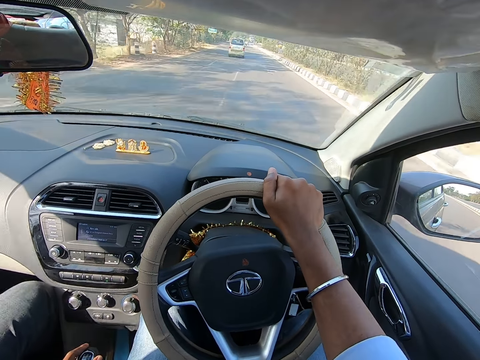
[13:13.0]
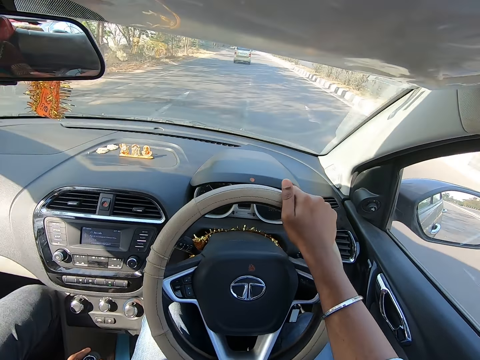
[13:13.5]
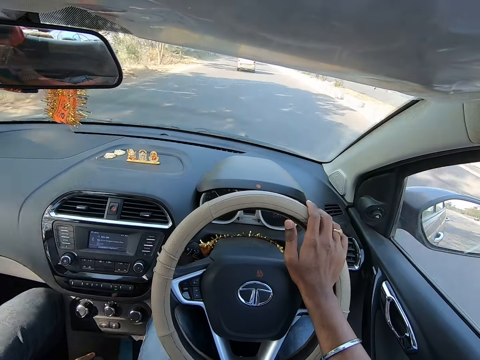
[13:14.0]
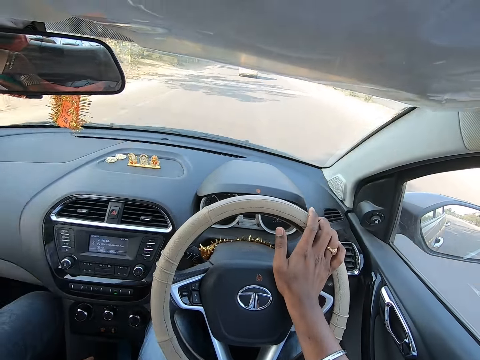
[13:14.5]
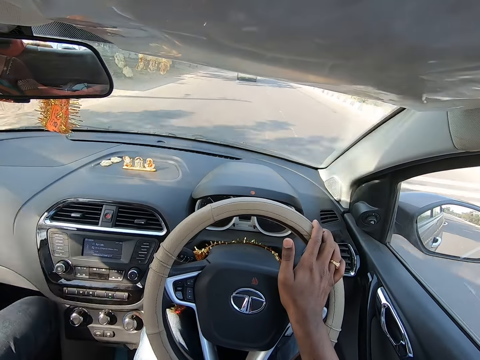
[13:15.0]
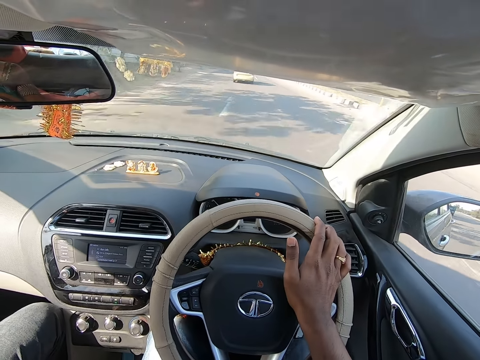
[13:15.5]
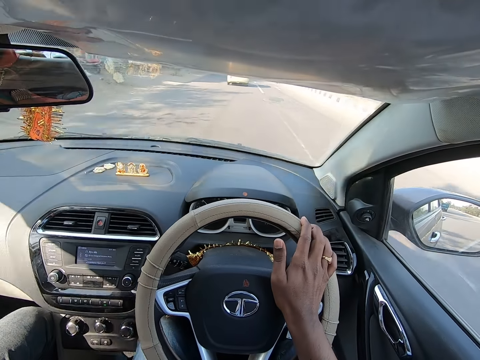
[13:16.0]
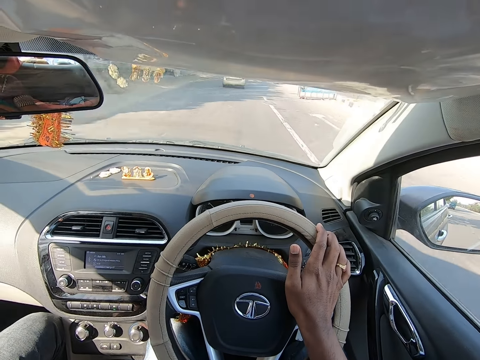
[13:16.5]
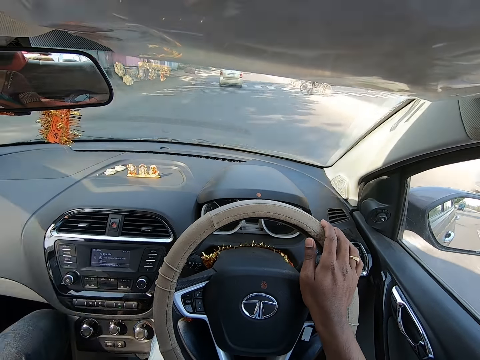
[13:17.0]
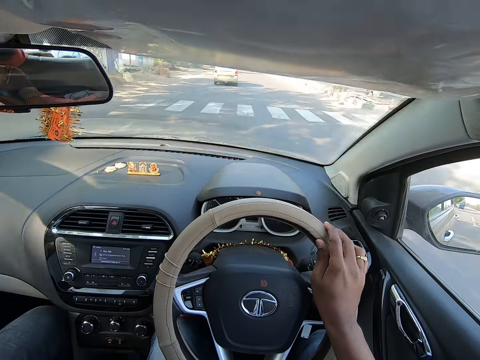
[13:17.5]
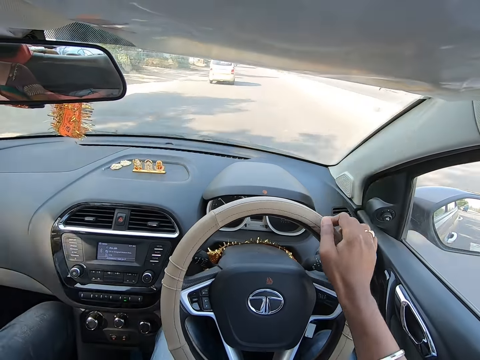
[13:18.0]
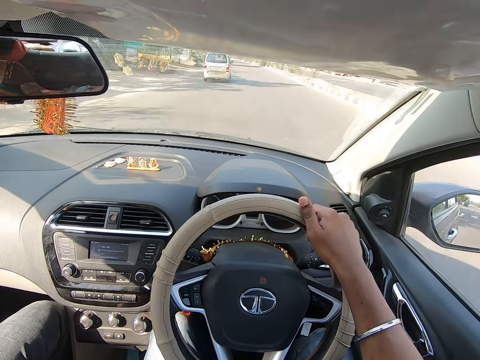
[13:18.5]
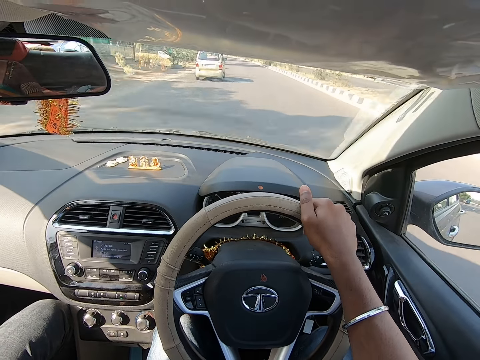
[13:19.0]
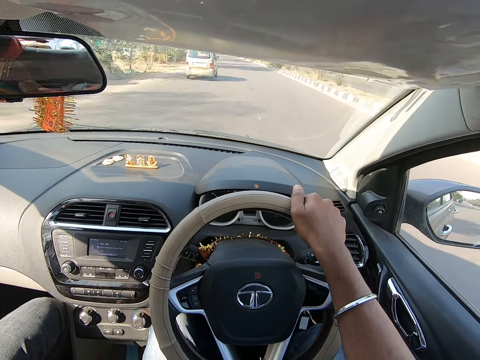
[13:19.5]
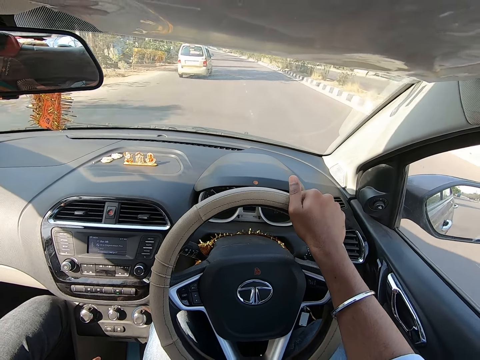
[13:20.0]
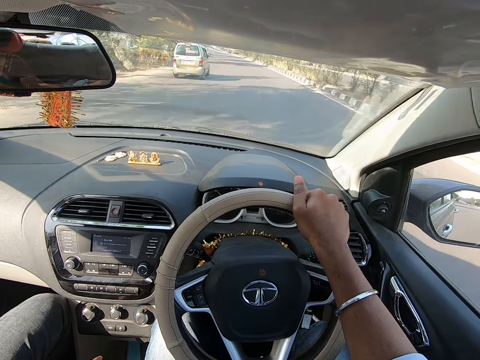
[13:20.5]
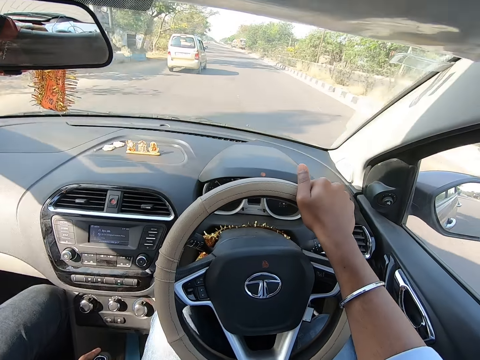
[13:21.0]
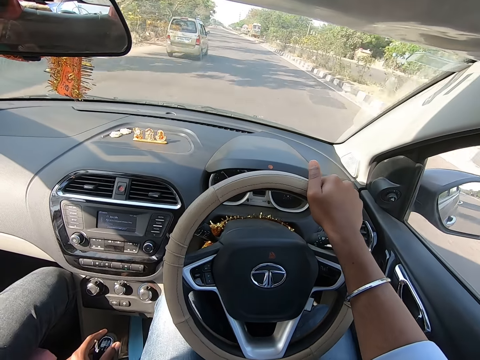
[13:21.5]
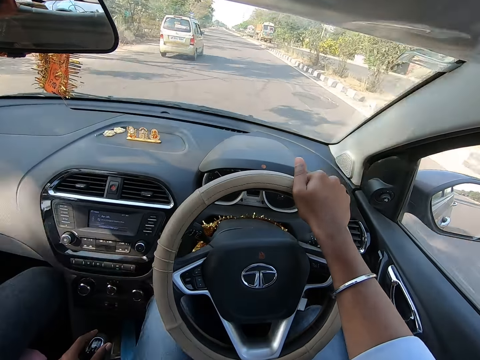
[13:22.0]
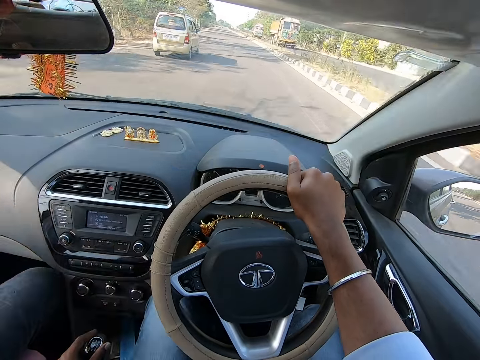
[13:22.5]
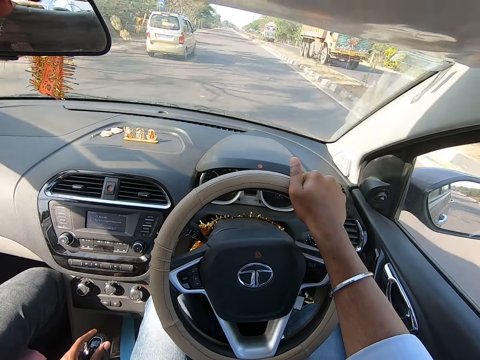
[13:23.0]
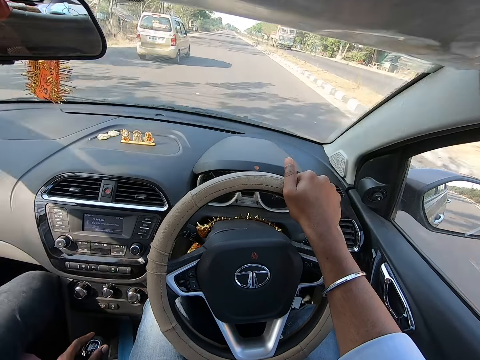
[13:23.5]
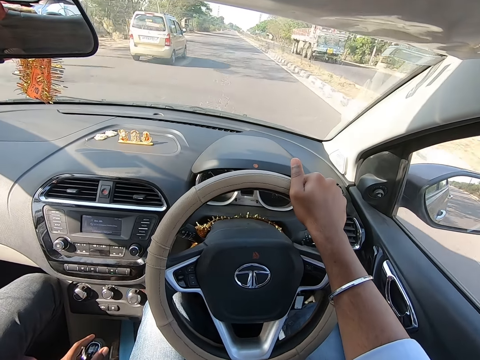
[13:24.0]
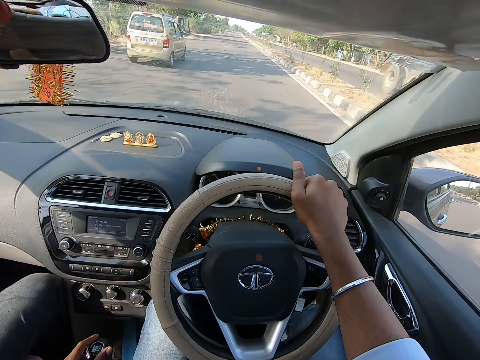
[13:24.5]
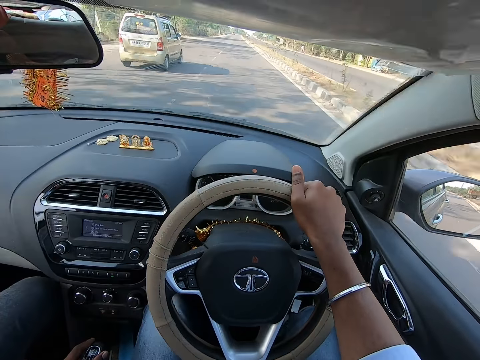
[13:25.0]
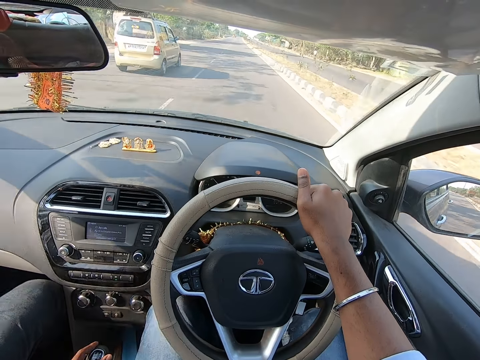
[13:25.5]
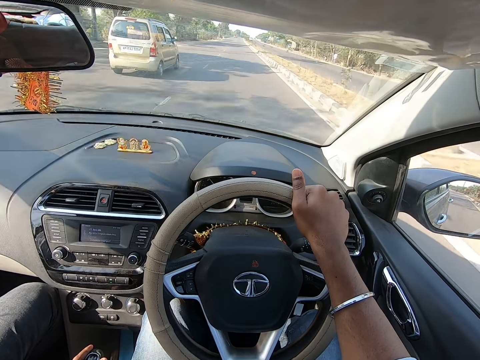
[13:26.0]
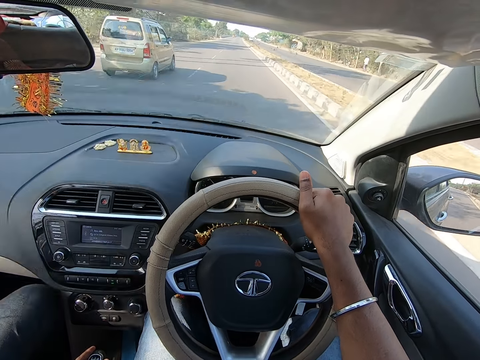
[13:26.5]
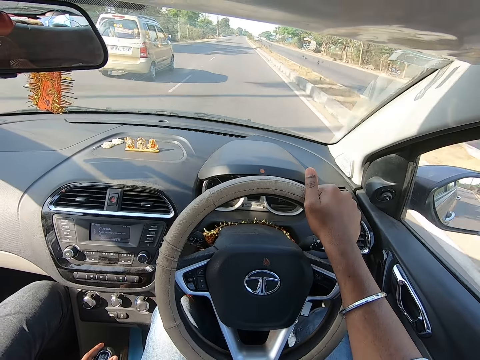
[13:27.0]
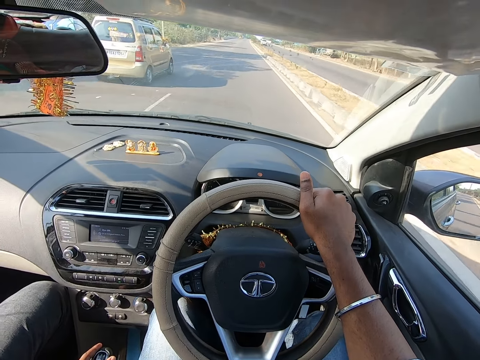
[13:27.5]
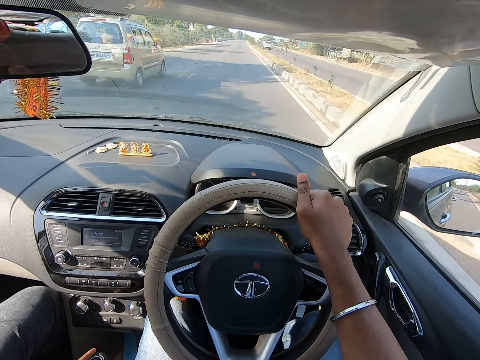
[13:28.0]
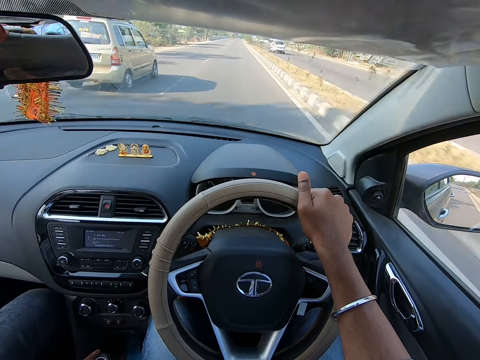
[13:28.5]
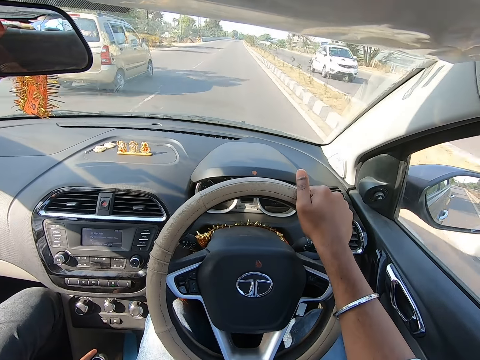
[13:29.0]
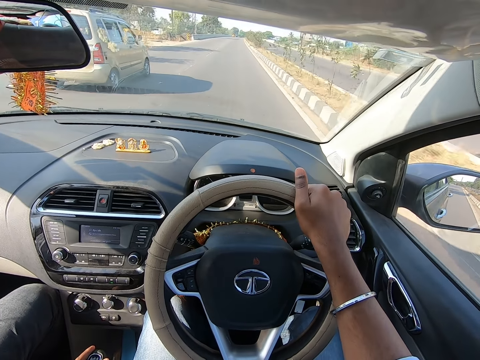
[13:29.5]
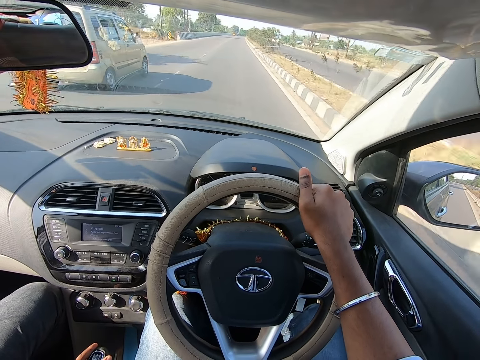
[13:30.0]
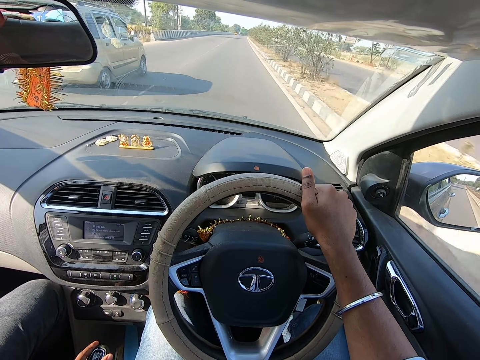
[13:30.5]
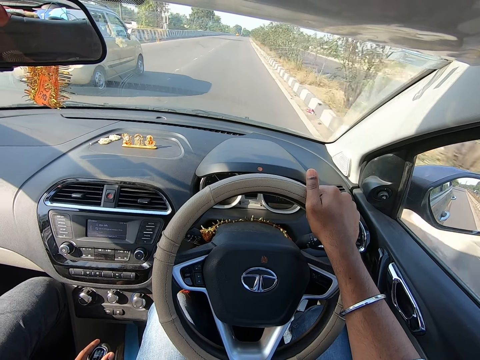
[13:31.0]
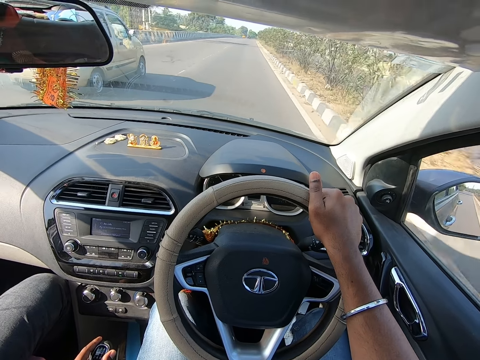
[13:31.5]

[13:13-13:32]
The camera wearer drives past a yellow truck. They drive past a red truck. They drive past a white car.

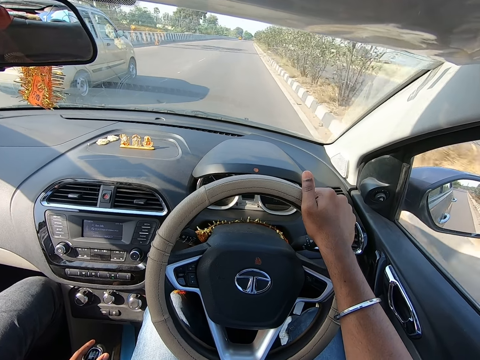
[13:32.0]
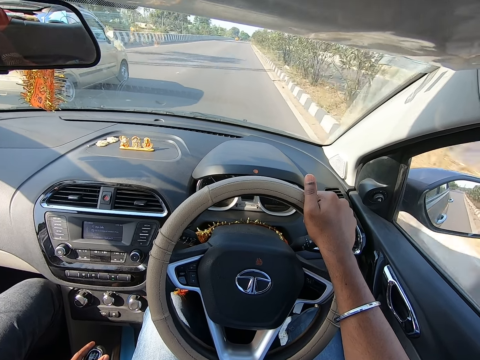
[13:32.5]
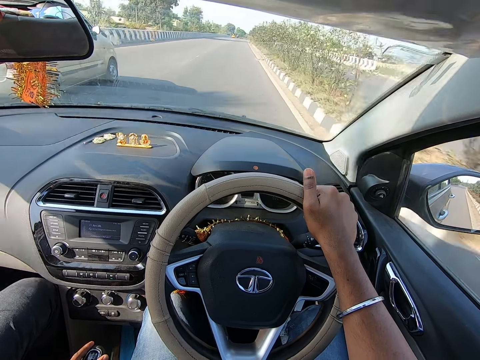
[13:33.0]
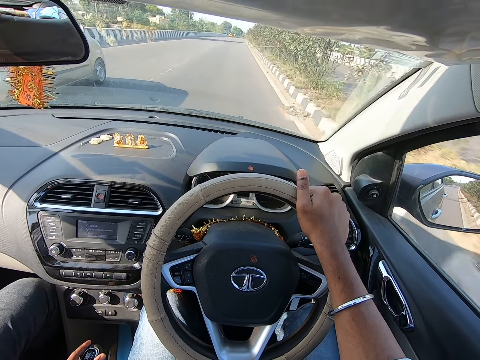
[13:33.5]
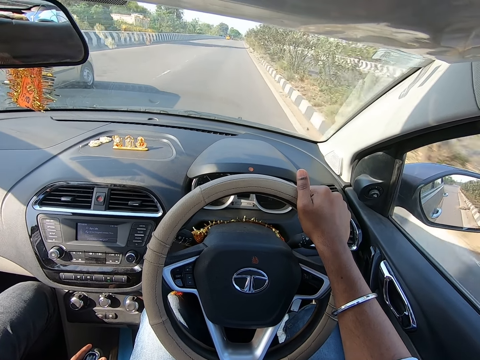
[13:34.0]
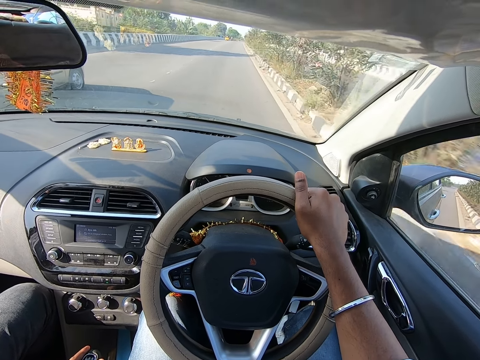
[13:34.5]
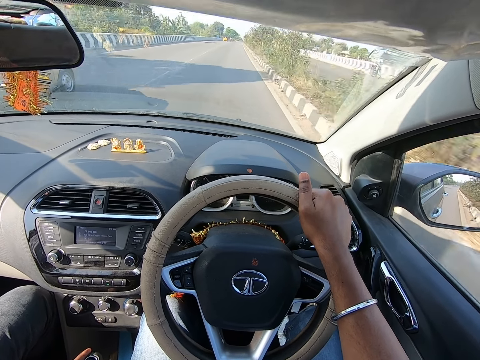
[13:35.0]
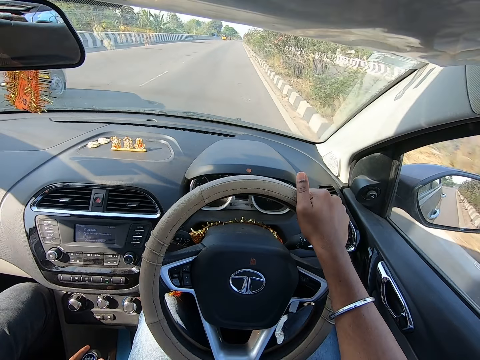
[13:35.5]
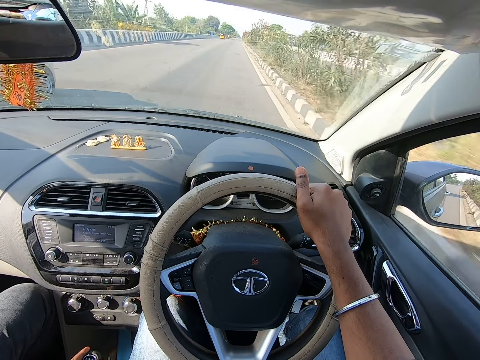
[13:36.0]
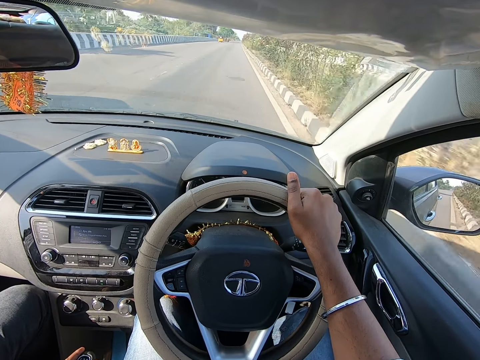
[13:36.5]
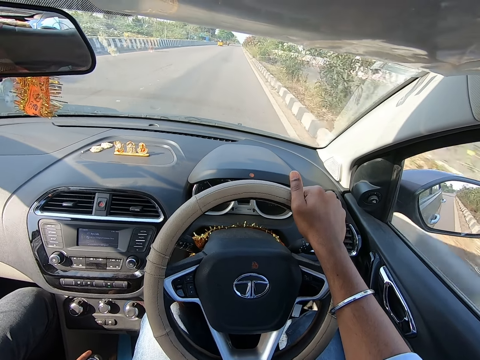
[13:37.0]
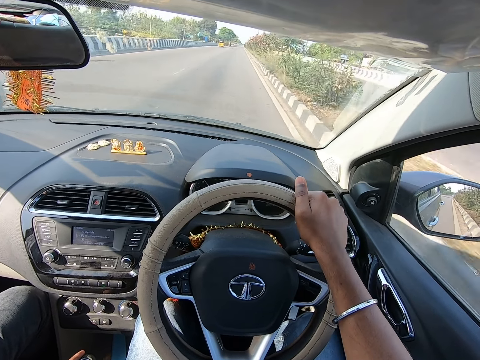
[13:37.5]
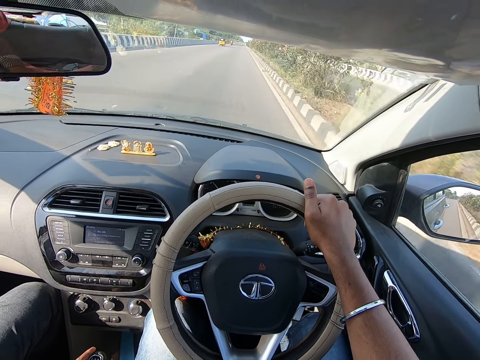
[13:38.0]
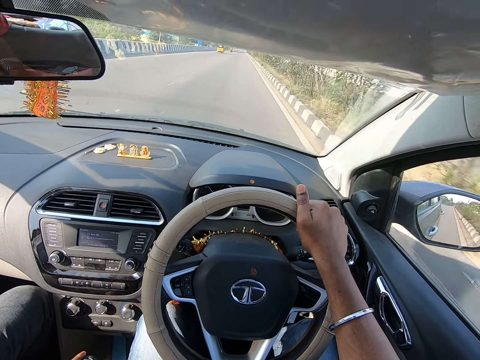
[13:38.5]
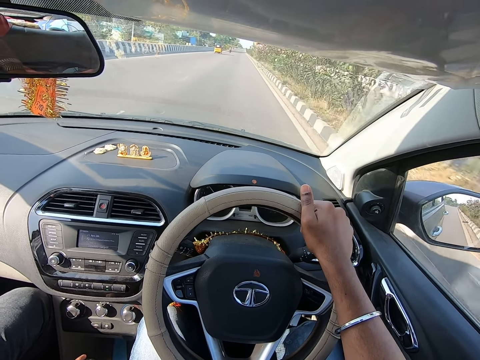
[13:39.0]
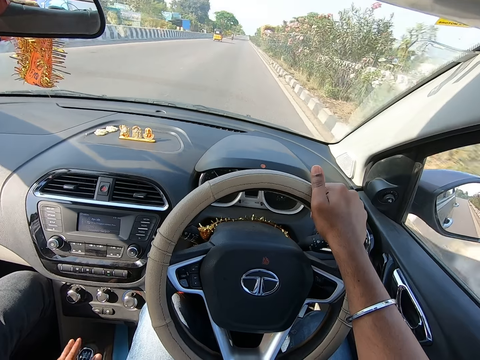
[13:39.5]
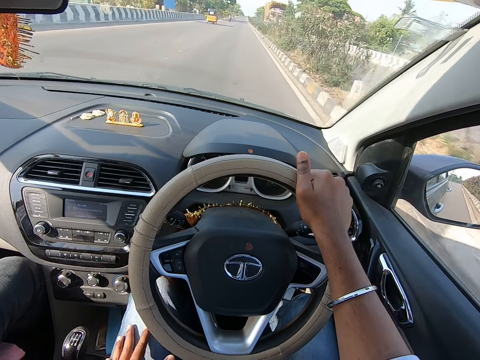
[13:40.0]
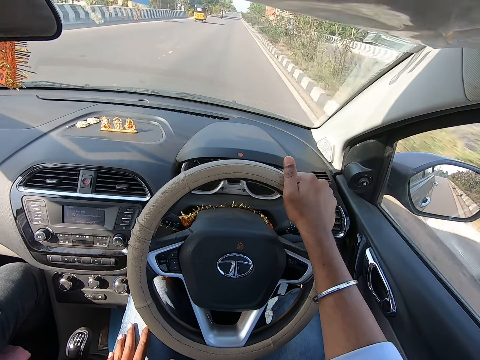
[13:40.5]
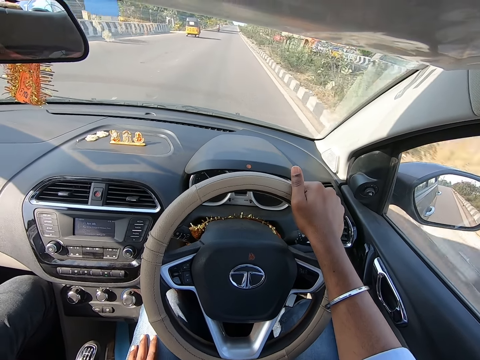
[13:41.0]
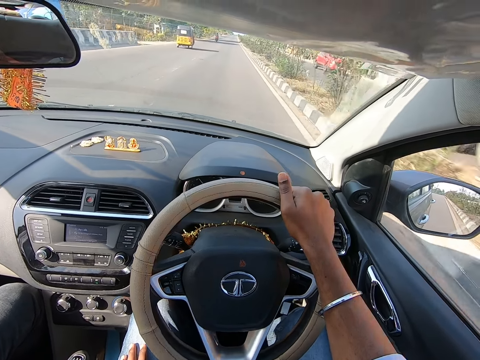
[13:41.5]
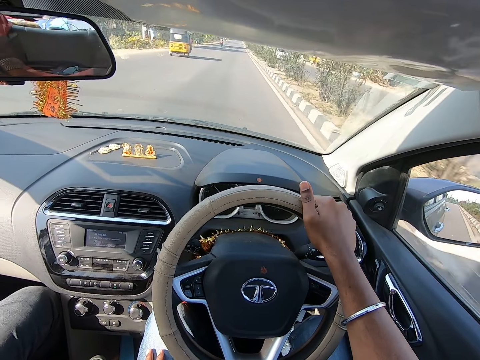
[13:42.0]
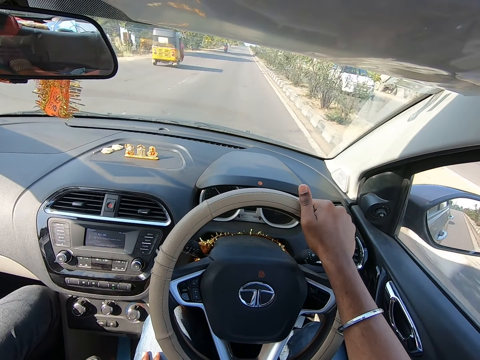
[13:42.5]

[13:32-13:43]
The camera wearer drives past a gold car.
